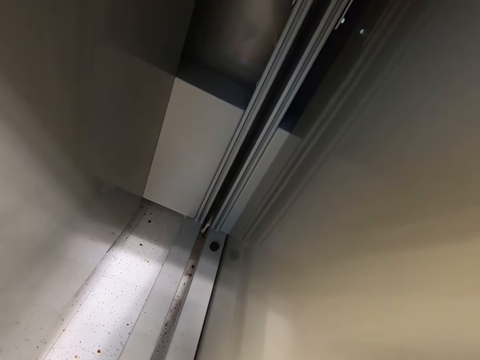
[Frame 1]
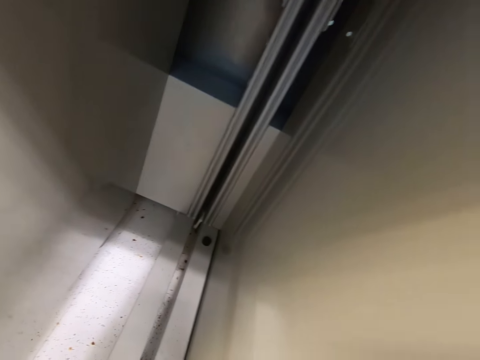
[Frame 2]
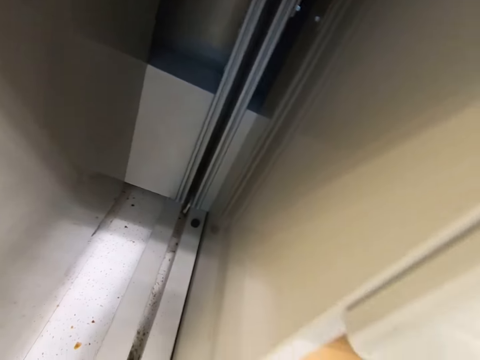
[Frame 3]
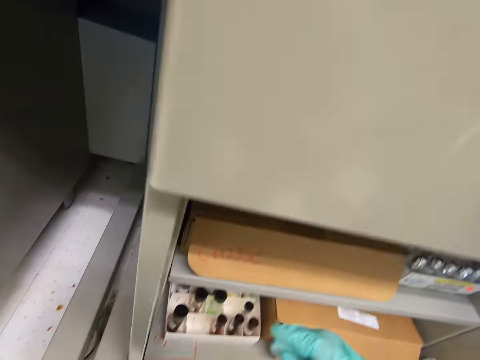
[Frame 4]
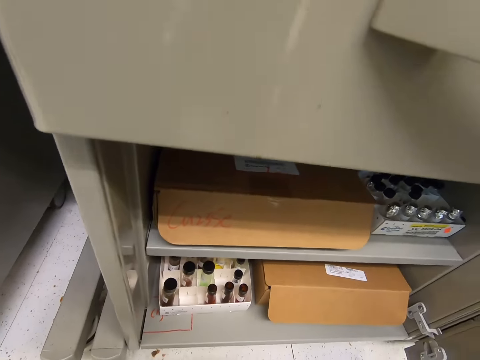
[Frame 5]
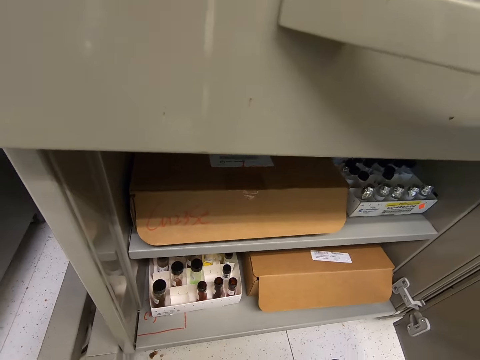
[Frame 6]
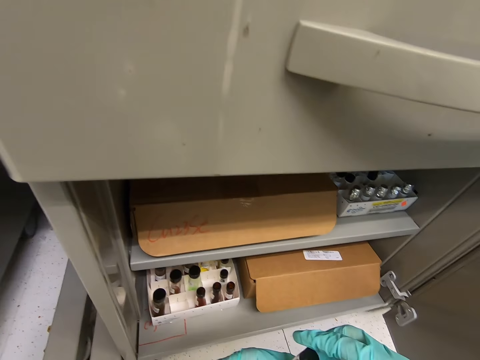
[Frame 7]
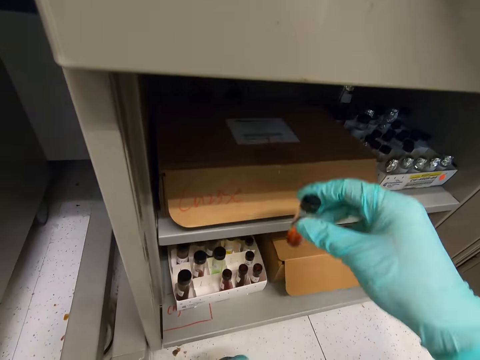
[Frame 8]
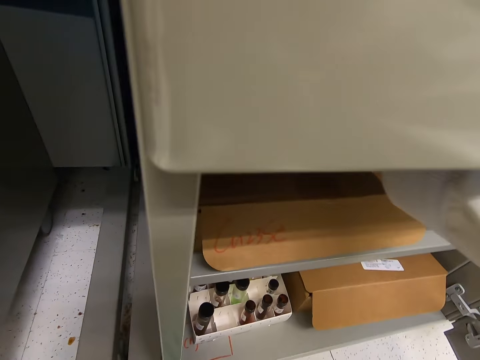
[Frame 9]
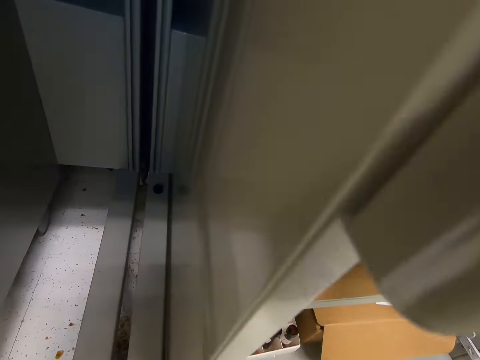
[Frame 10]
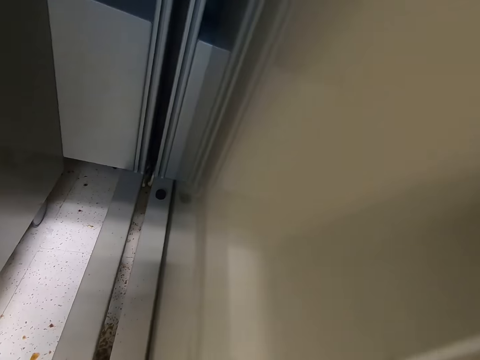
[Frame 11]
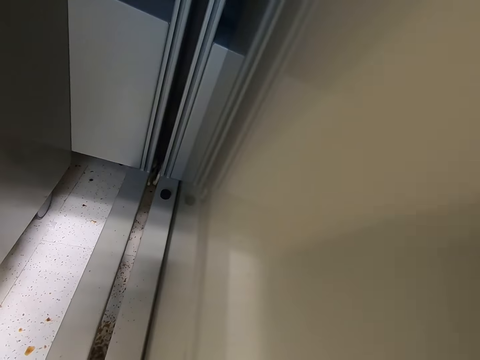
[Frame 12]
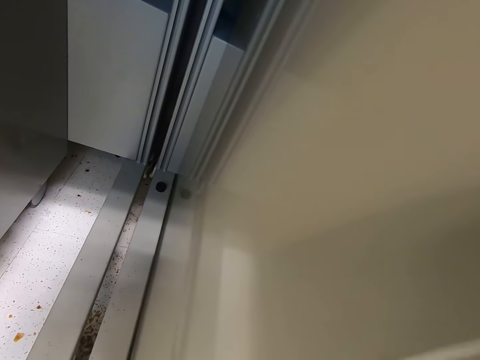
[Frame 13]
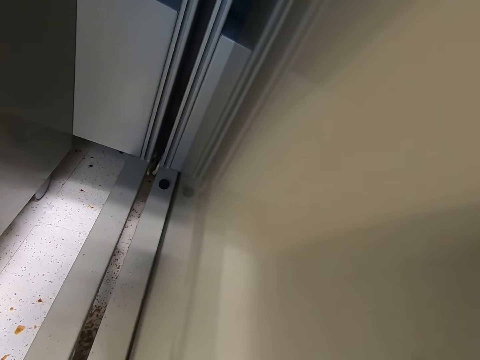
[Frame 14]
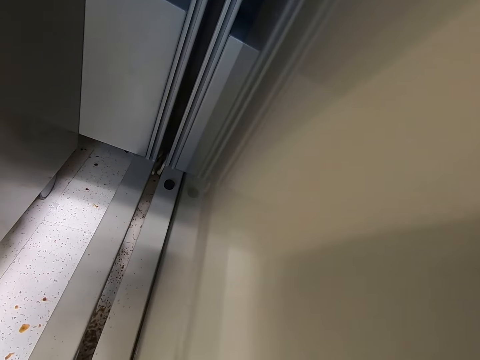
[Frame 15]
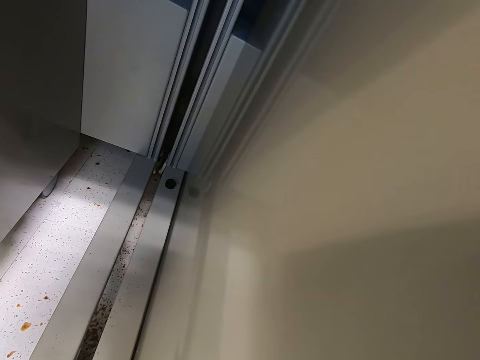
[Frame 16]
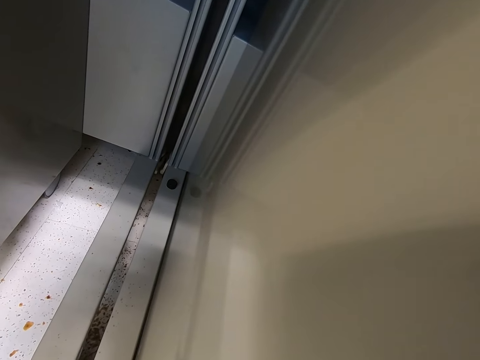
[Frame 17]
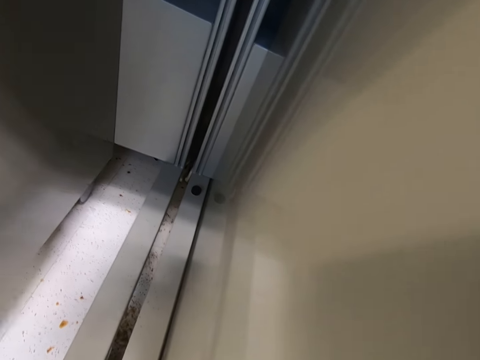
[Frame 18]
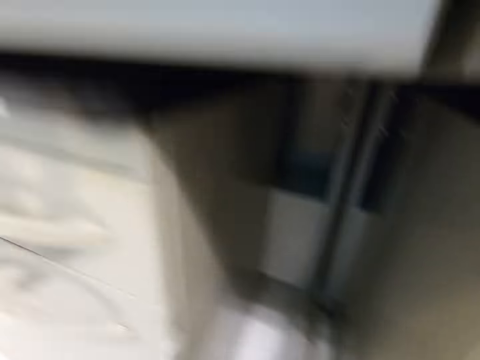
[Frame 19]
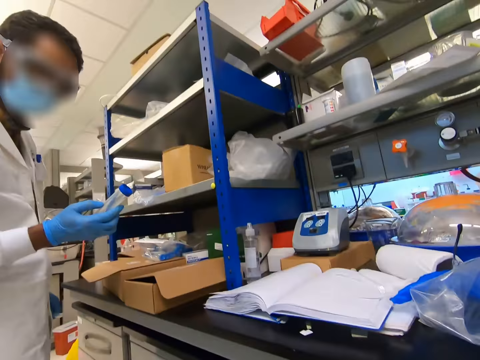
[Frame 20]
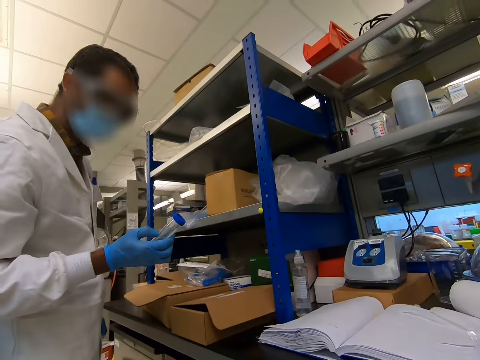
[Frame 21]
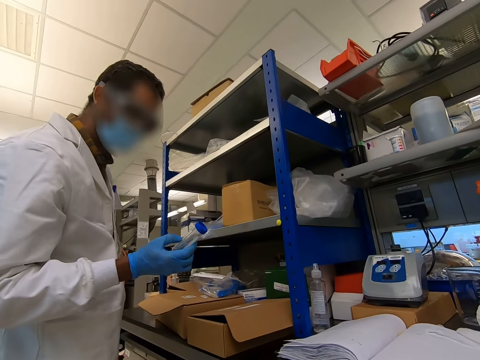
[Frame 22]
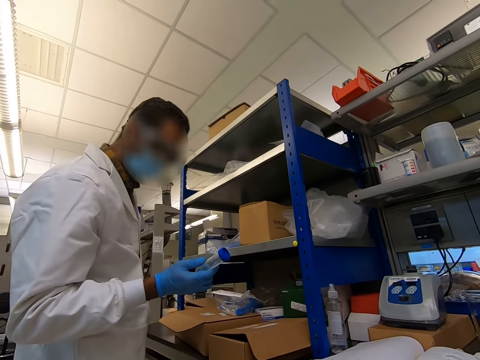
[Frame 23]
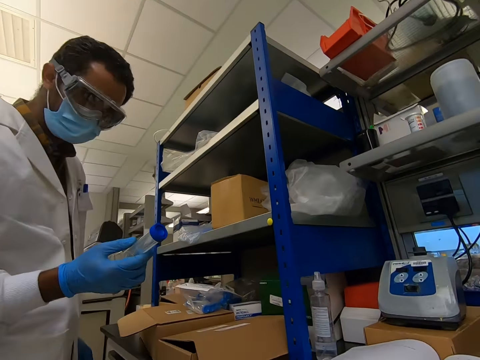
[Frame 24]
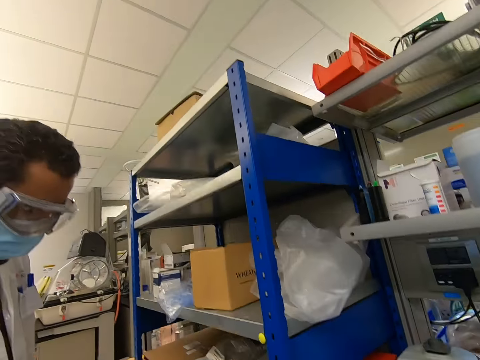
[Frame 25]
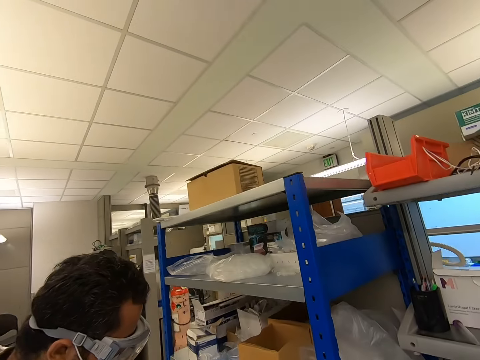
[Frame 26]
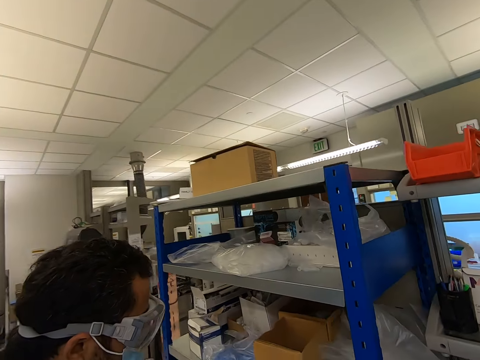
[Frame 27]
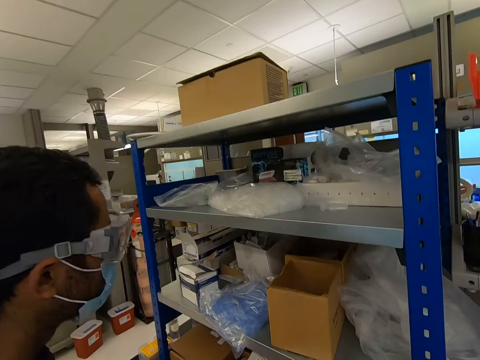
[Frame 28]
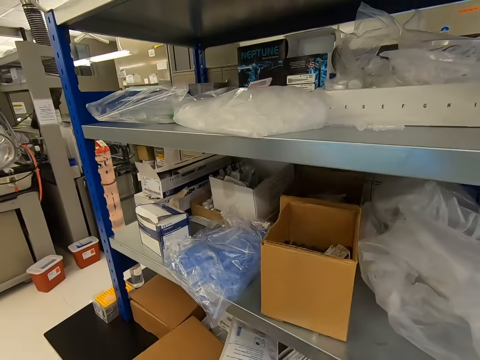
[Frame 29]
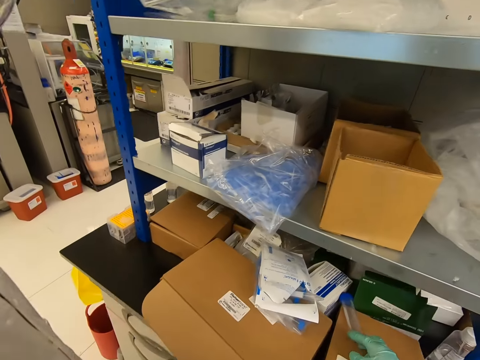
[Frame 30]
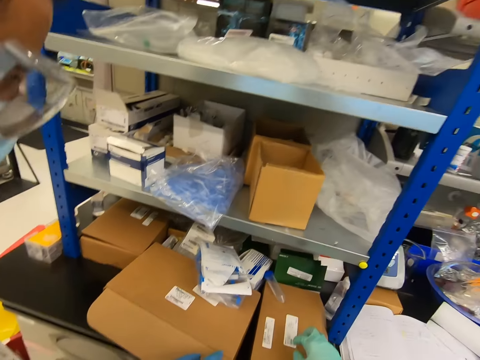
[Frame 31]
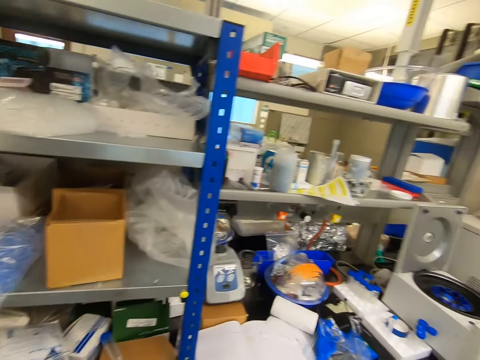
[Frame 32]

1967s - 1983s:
A man holds a test tube in the laboratory. The camera wearer moves around the room.

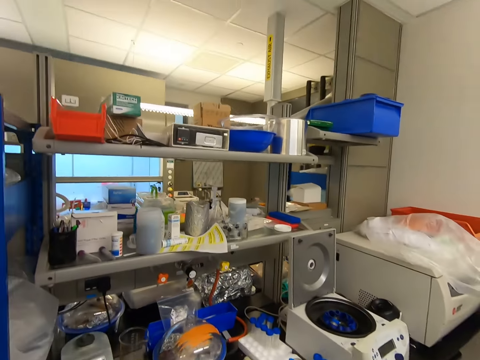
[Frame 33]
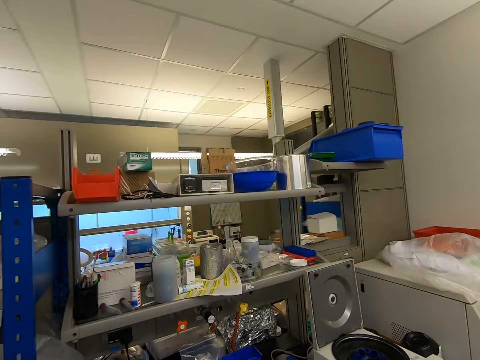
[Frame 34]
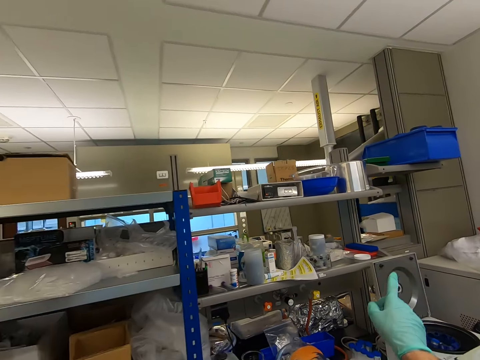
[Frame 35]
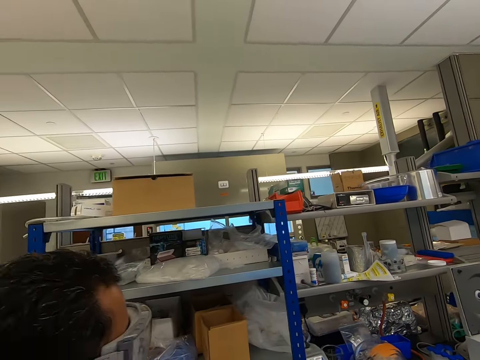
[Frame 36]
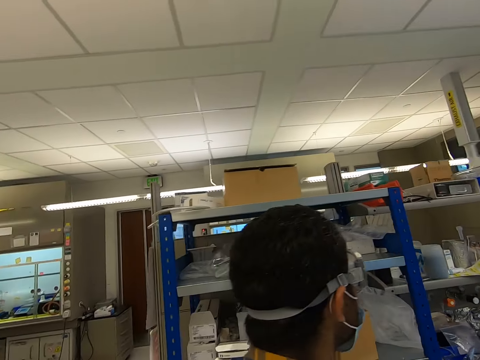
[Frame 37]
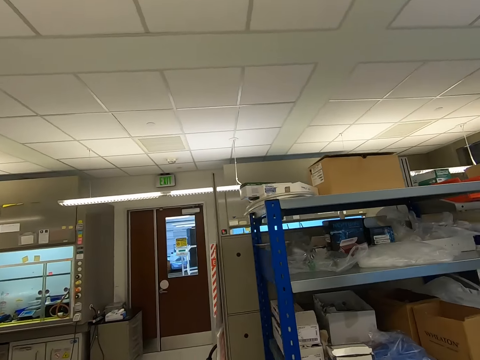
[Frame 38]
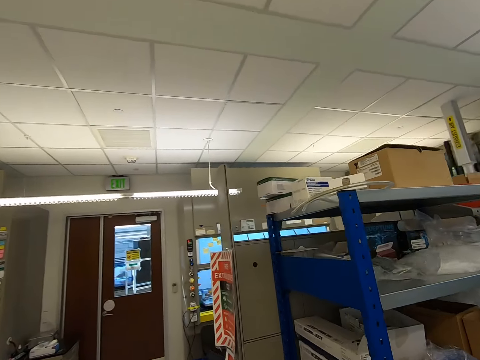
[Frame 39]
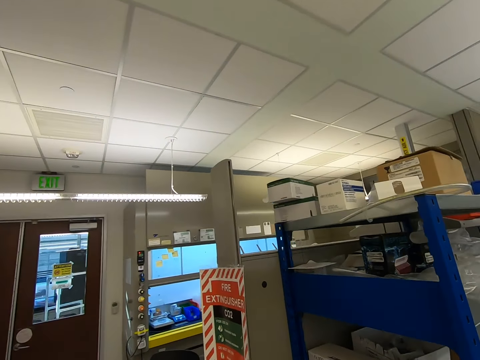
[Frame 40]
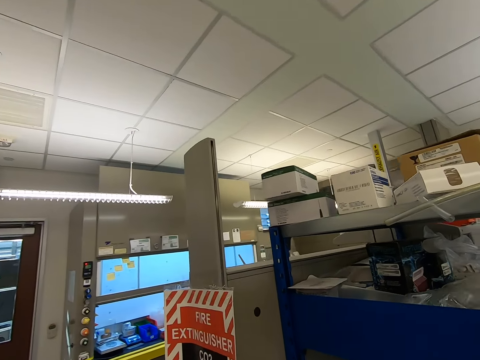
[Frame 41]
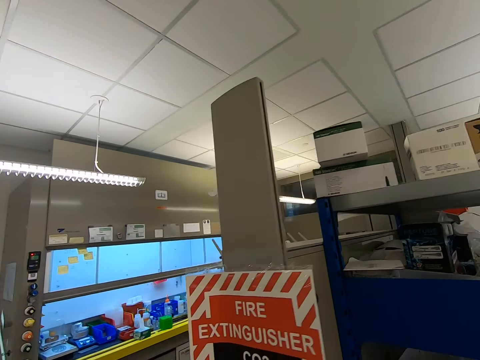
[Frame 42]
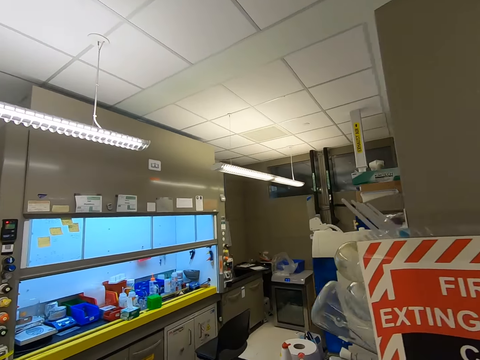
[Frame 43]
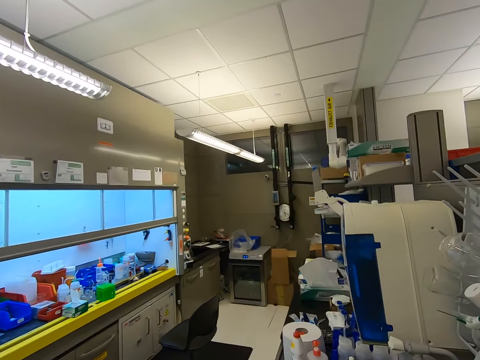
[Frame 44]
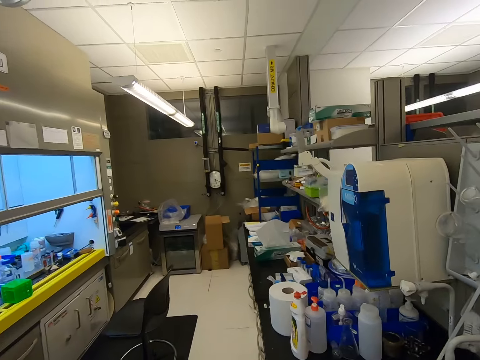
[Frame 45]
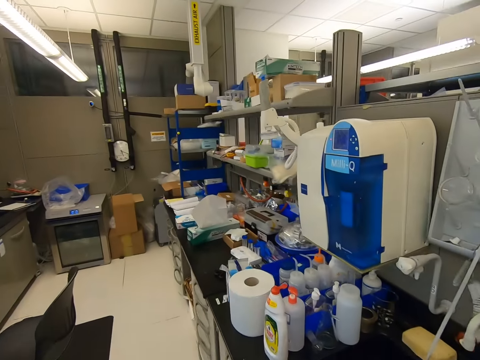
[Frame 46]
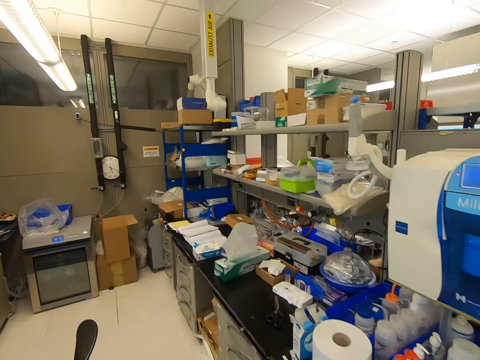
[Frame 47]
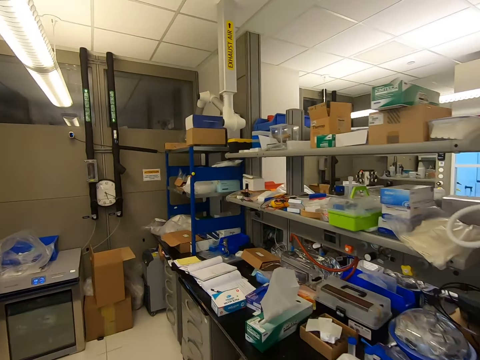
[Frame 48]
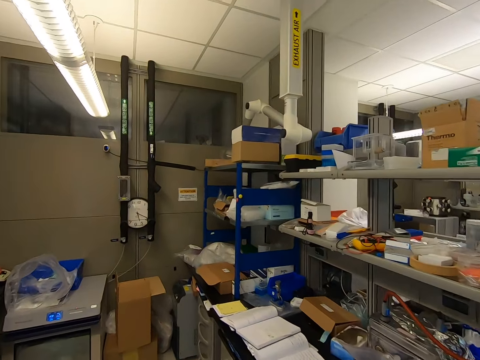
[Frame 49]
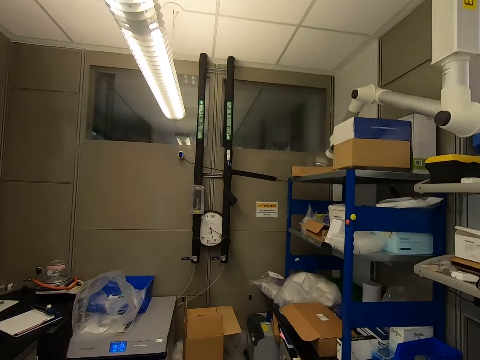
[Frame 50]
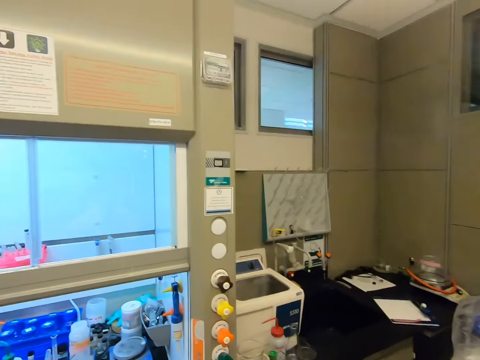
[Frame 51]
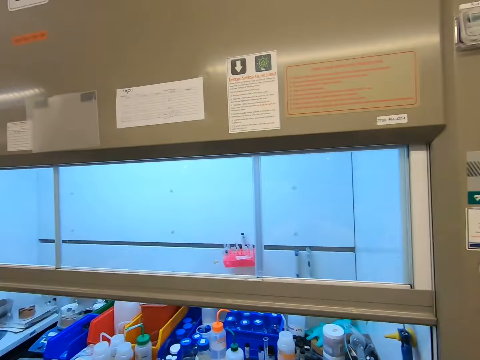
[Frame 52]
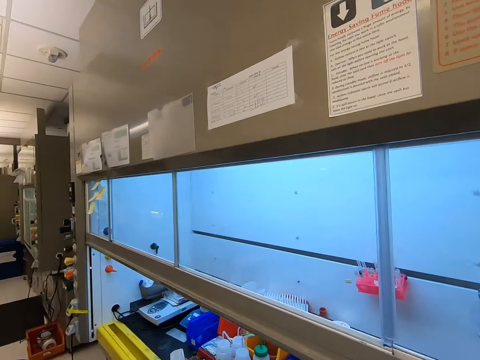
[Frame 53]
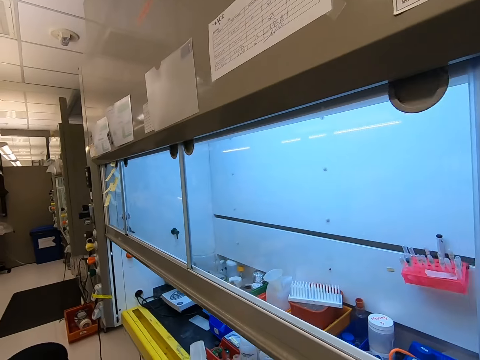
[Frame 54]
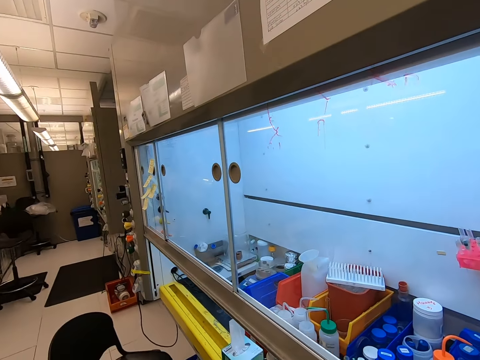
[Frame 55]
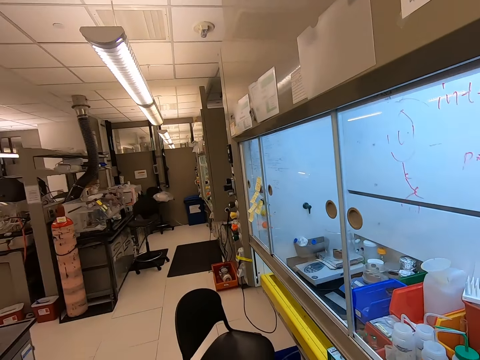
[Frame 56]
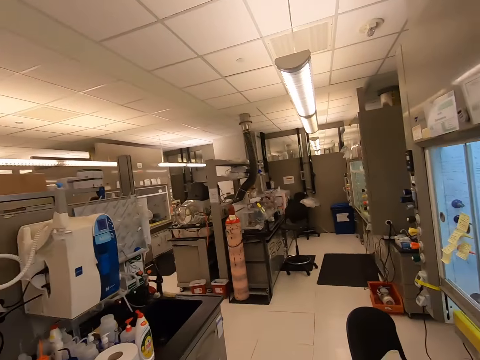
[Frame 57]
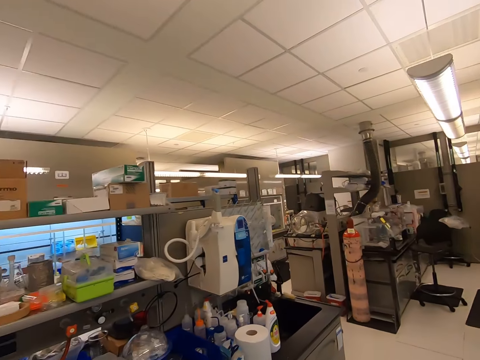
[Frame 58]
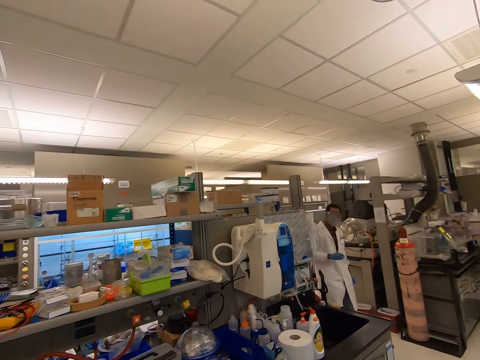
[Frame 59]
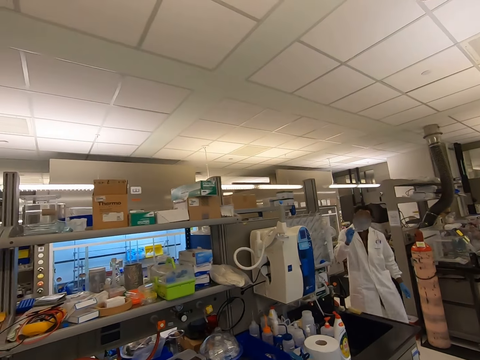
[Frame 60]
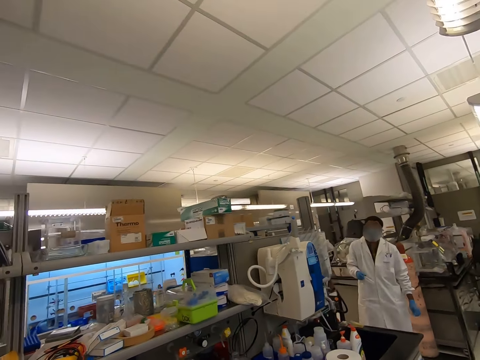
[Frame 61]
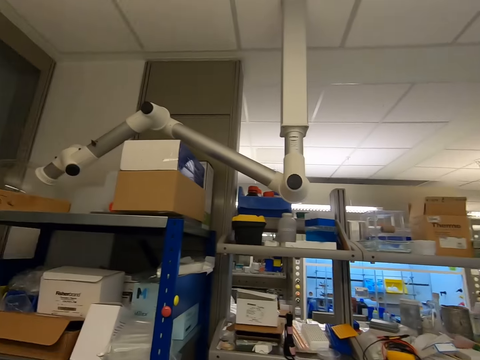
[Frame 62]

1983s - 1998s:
The camera wearer stares in the laboratory.
